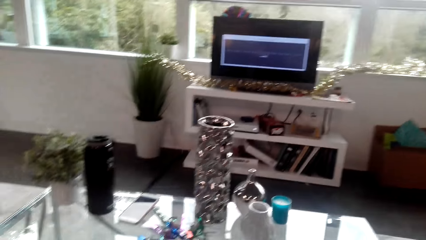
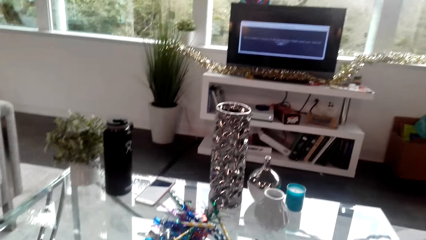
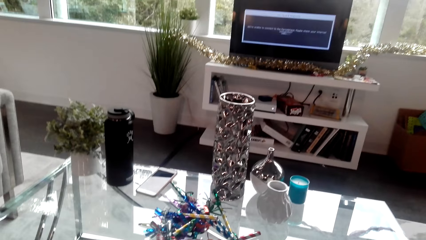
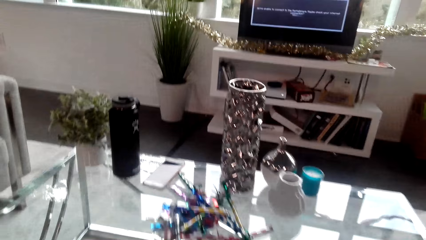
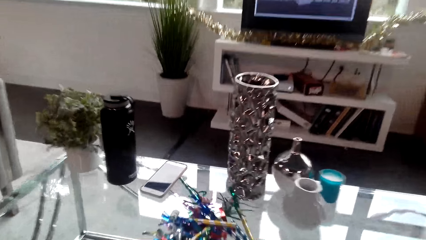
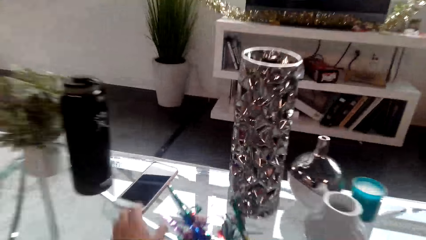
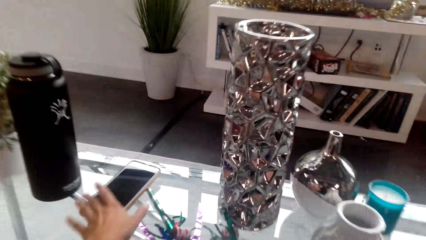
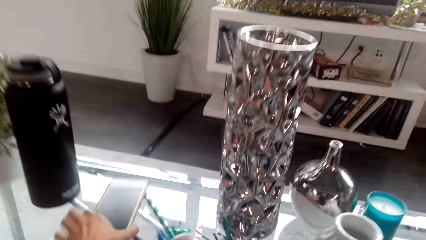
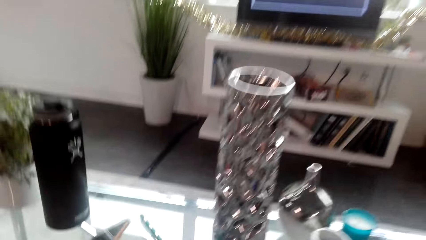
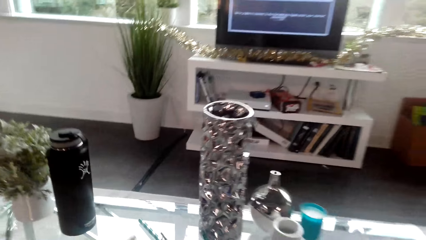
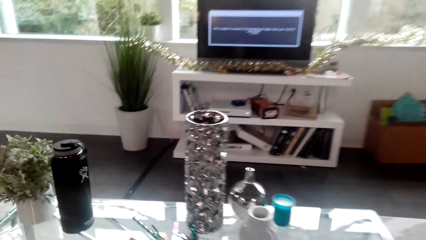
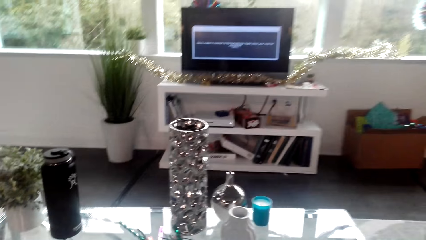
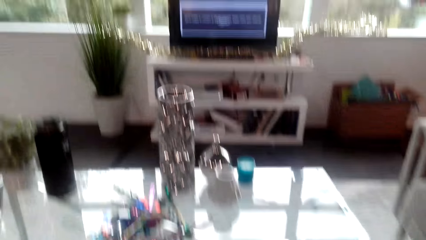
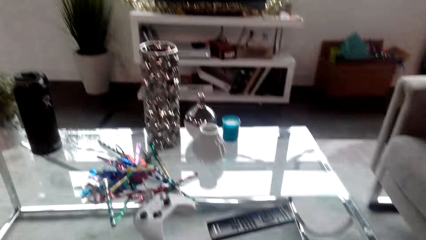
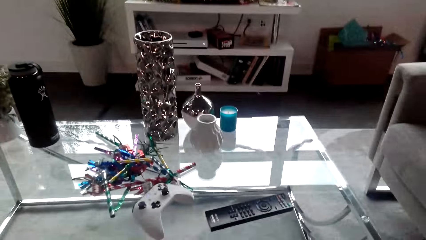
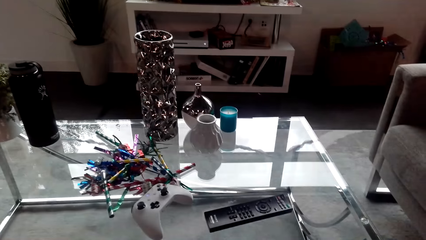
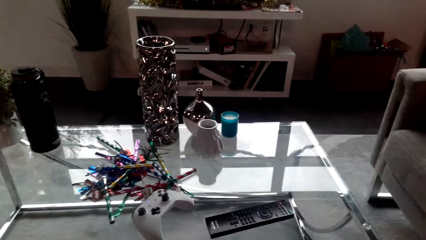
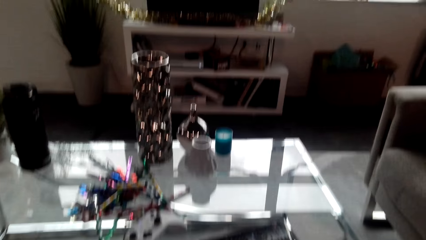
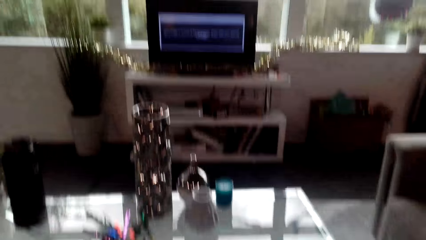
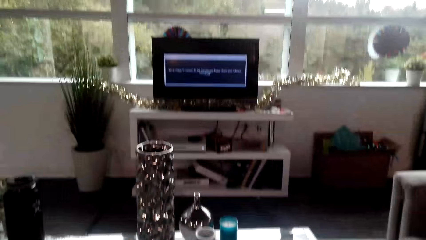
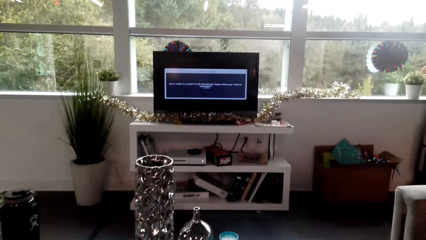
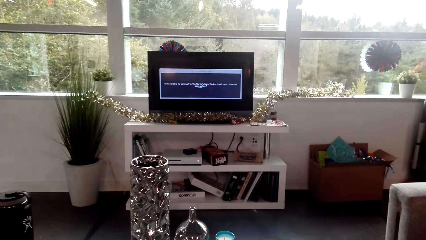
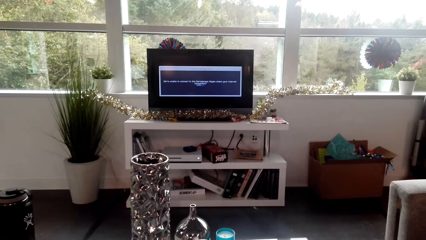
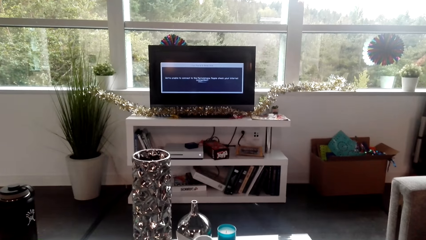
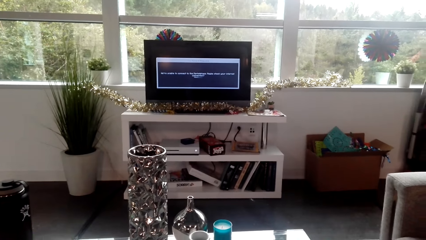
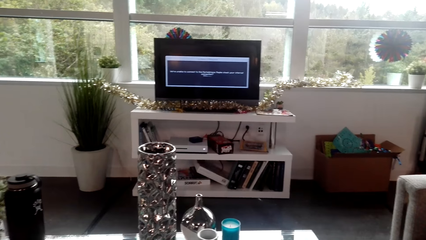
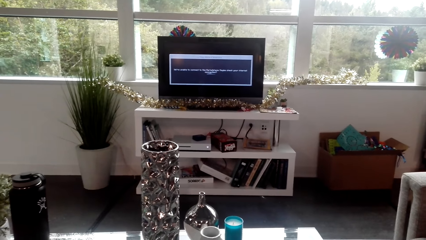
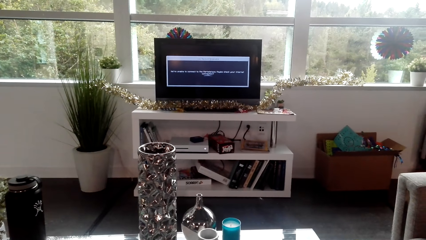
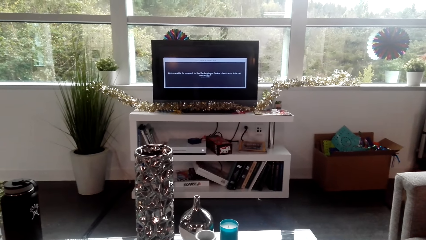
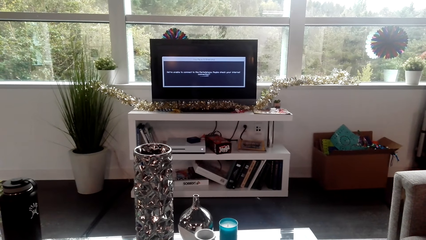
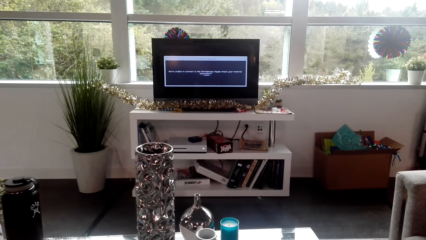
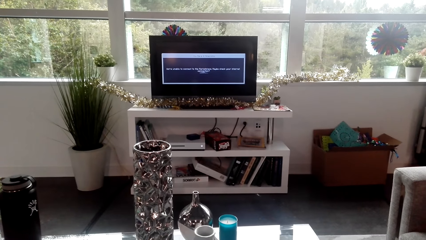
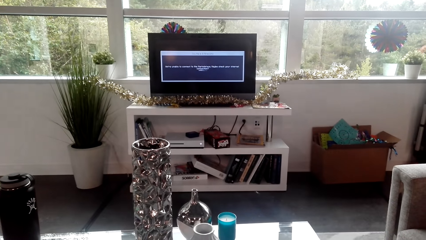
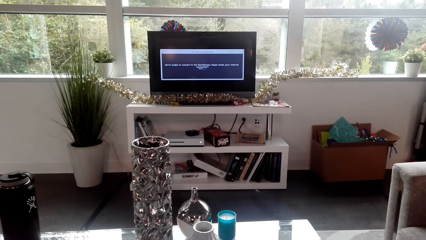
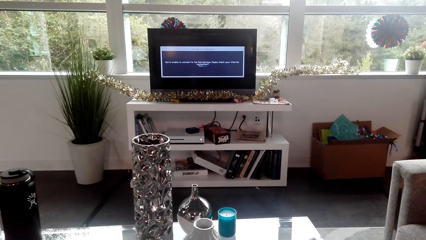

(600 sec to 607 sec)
The camera wearer picks a phone from the table.

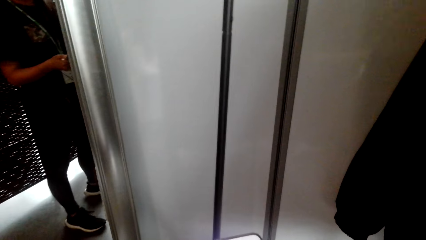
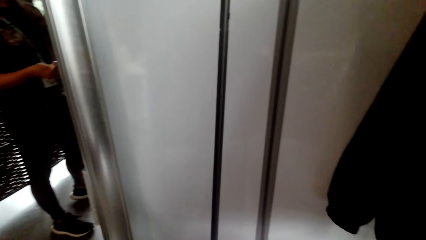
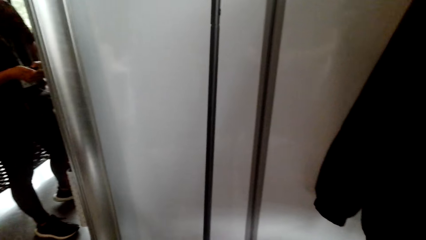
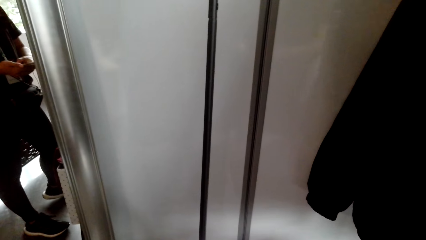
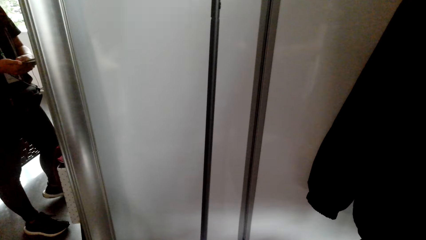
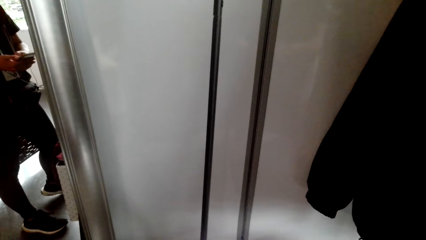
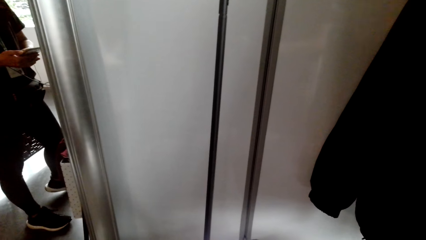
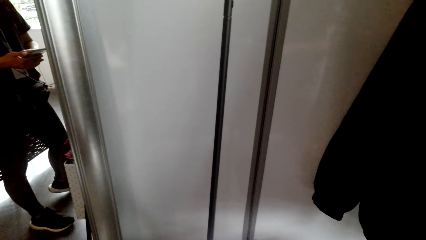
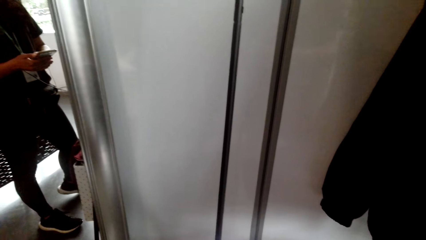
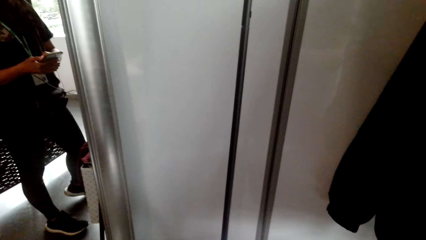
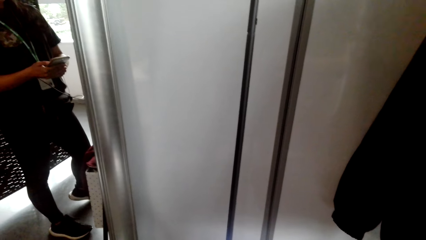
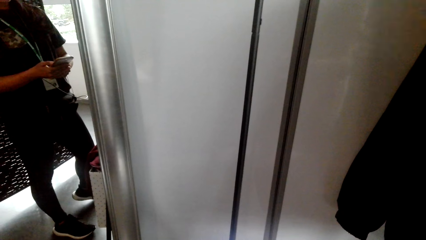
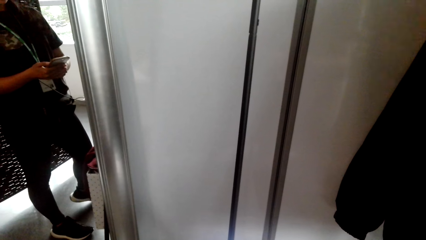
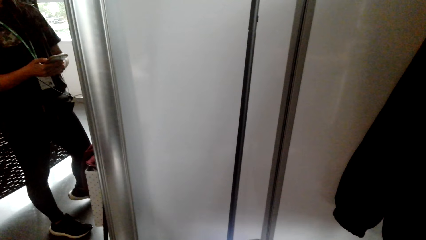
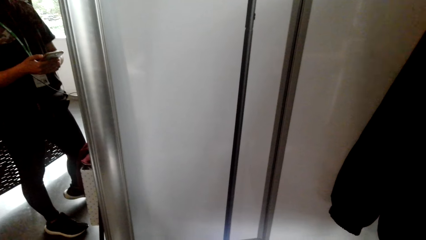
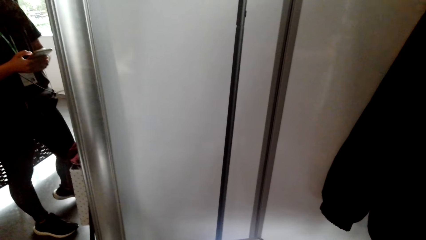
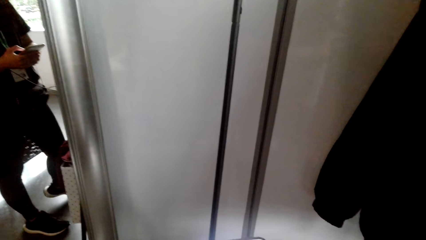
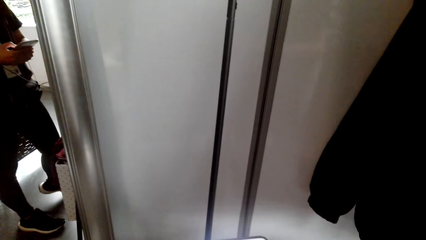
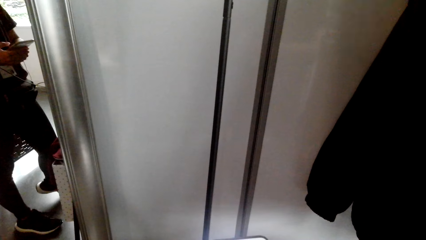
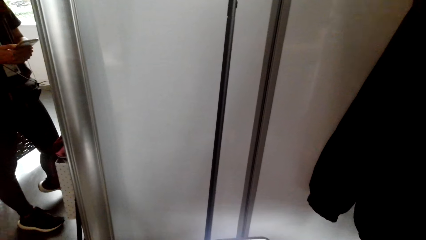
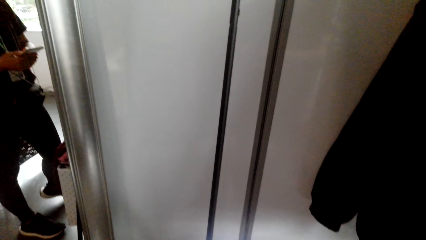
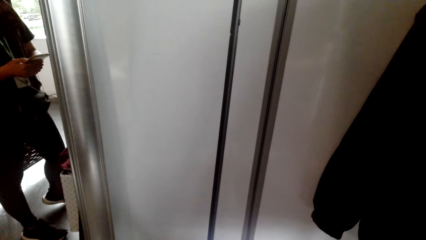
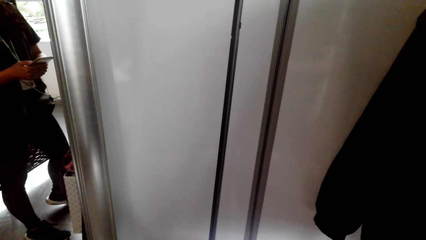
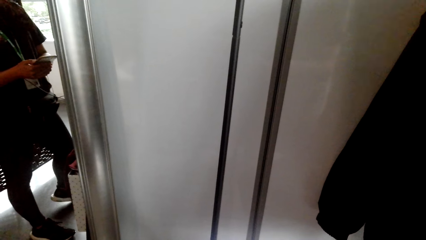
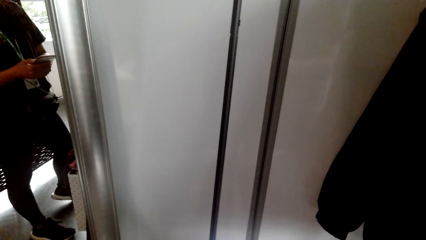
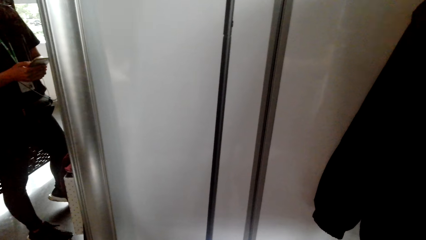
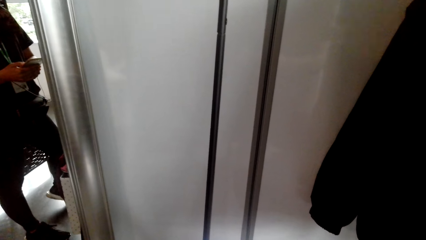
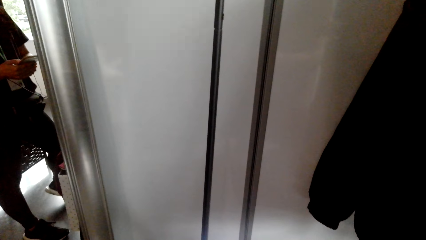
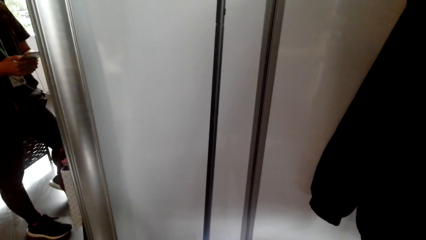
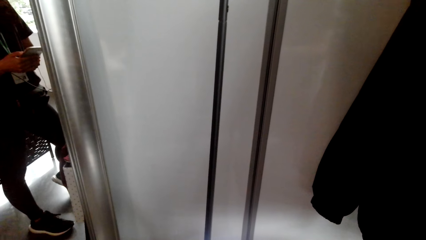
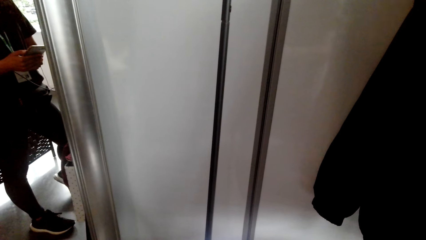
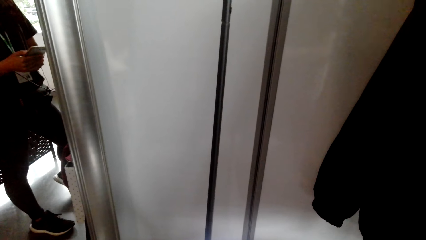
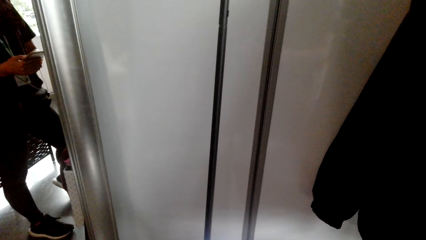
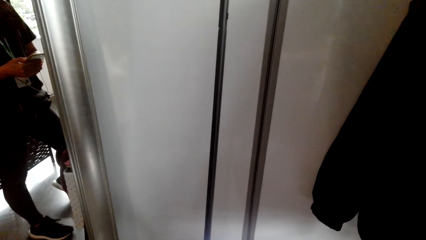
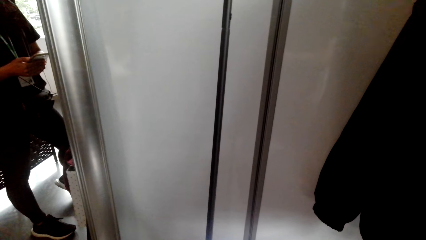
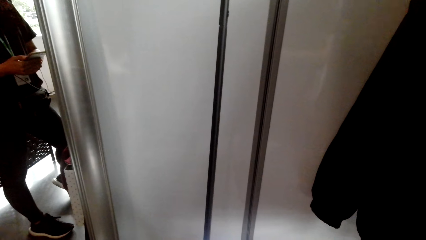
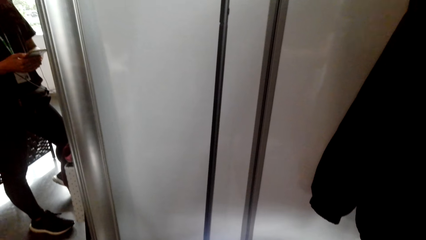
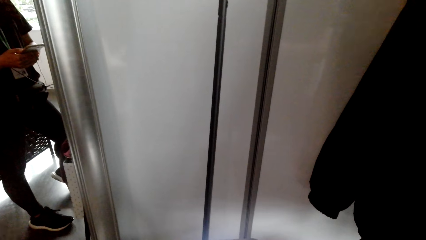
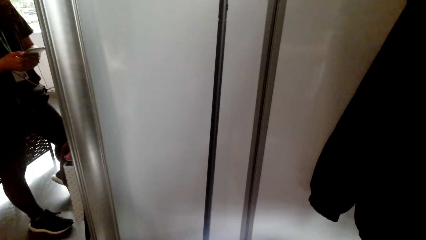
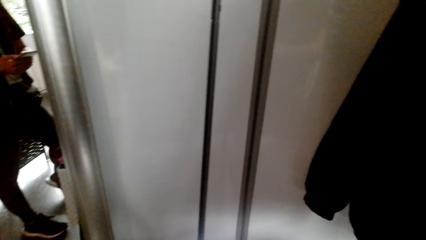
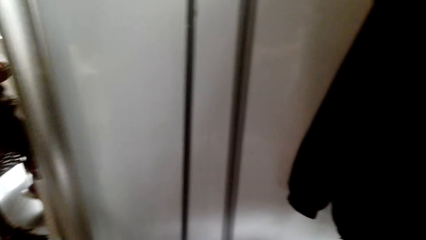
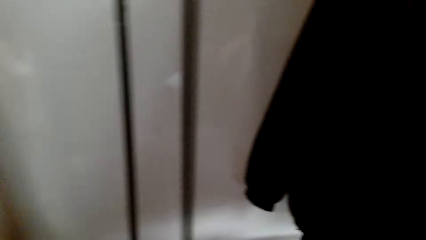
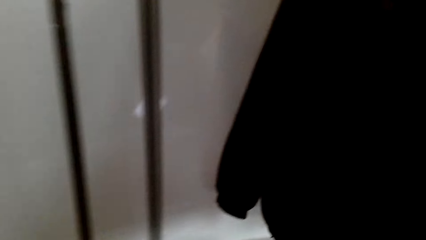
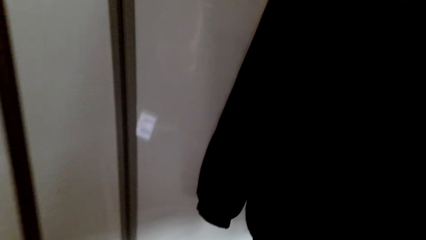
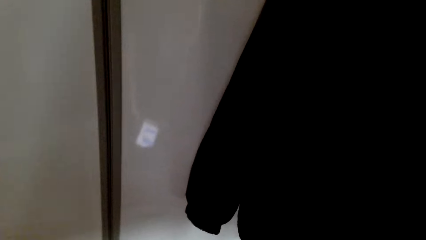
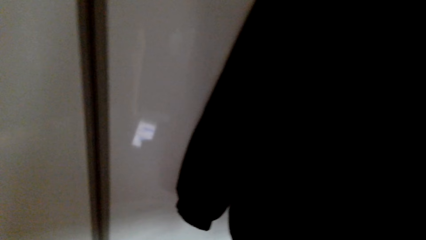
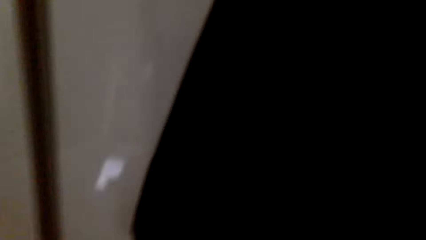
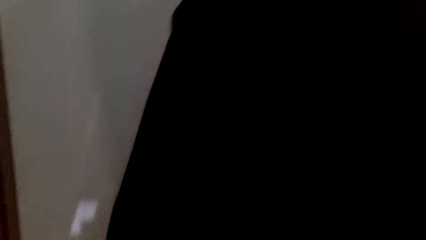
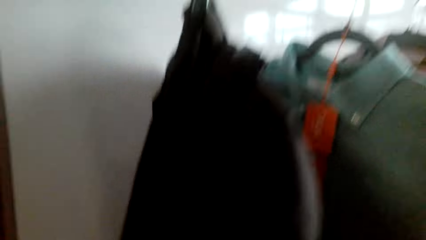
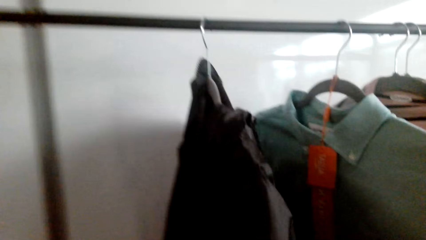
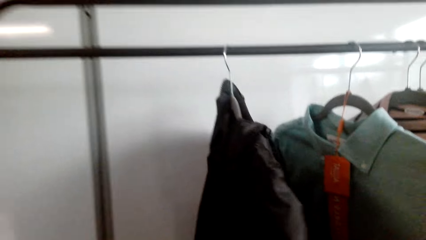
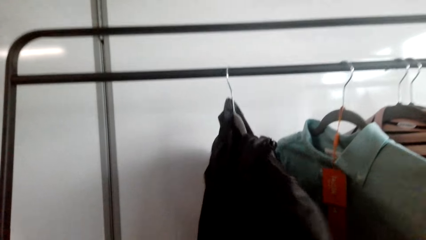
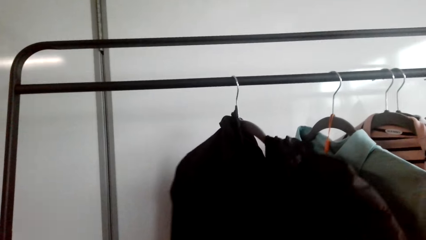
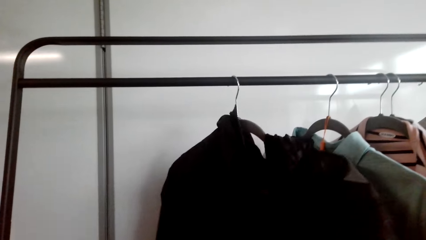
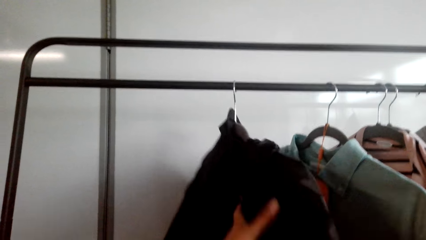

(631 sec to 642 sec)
The camera wearer uses a phone.
